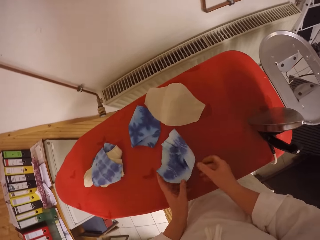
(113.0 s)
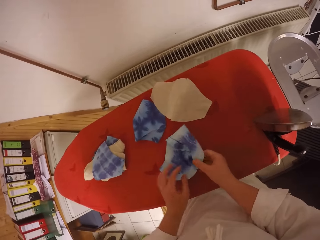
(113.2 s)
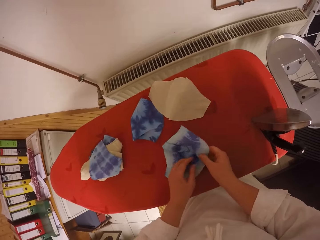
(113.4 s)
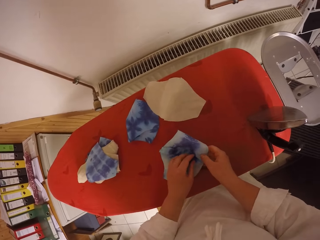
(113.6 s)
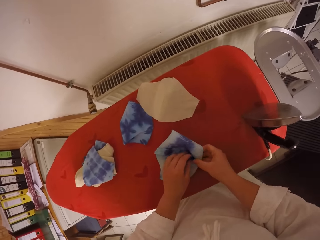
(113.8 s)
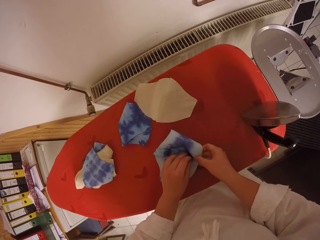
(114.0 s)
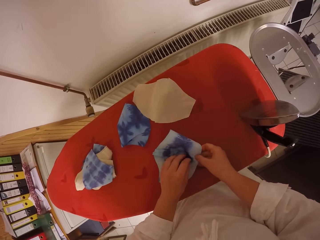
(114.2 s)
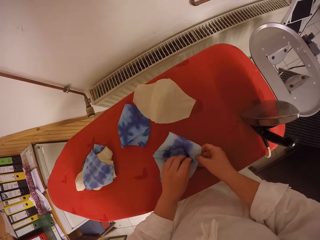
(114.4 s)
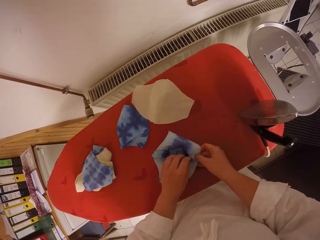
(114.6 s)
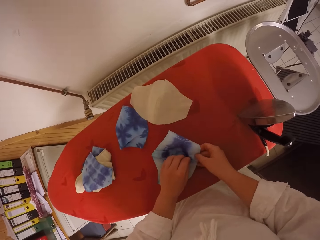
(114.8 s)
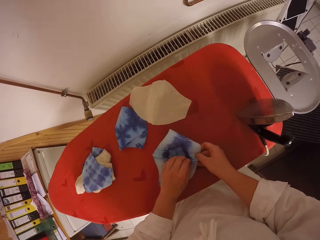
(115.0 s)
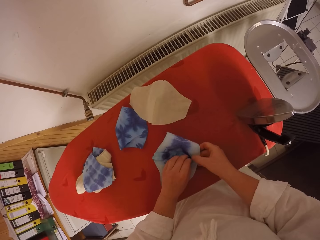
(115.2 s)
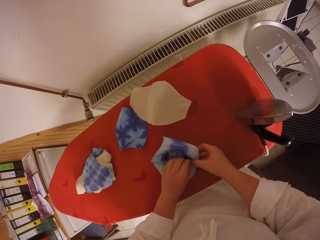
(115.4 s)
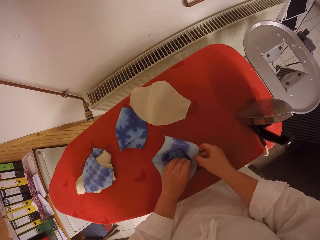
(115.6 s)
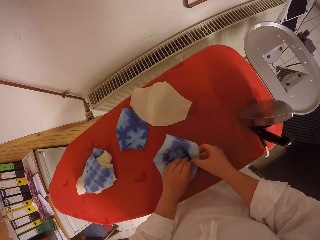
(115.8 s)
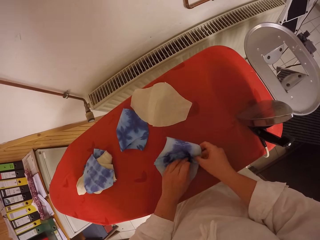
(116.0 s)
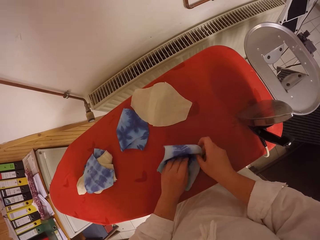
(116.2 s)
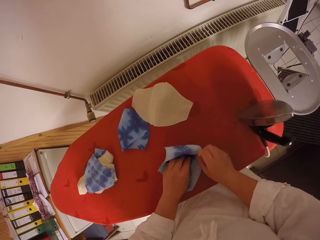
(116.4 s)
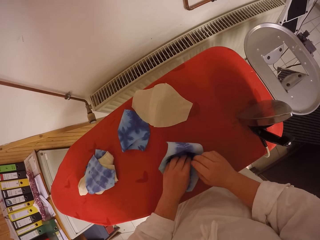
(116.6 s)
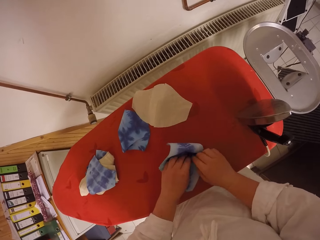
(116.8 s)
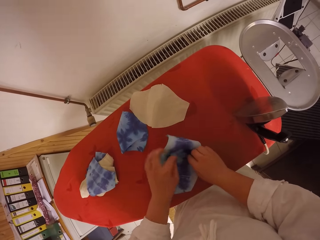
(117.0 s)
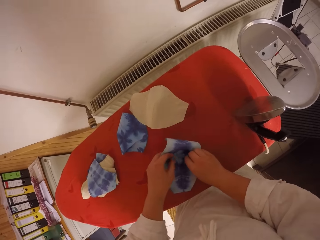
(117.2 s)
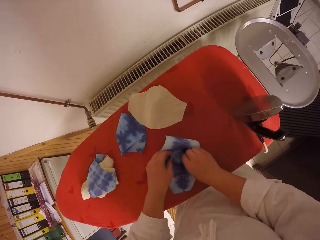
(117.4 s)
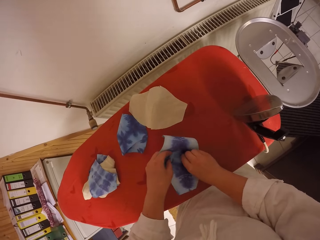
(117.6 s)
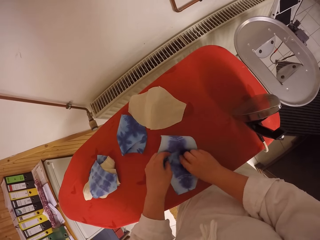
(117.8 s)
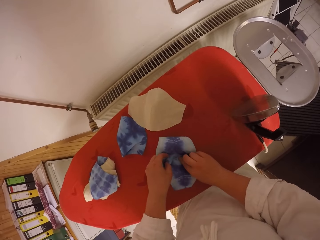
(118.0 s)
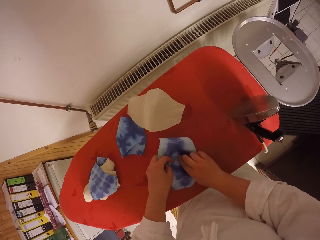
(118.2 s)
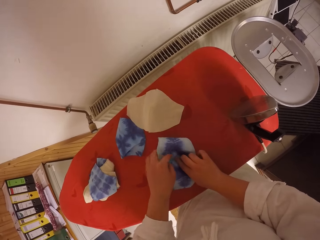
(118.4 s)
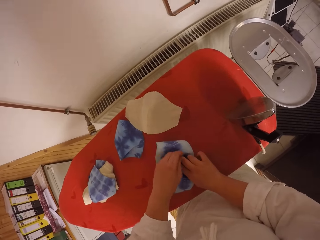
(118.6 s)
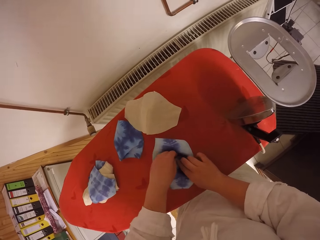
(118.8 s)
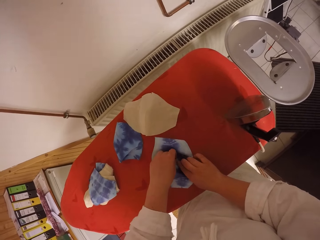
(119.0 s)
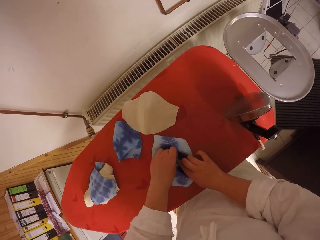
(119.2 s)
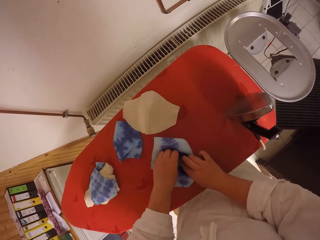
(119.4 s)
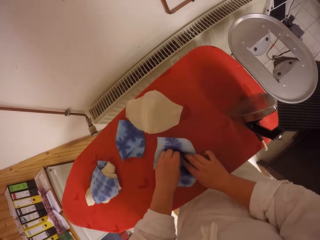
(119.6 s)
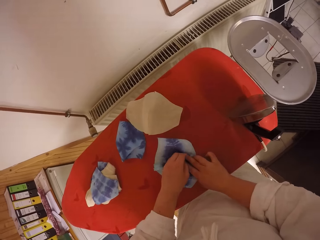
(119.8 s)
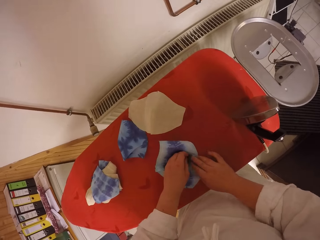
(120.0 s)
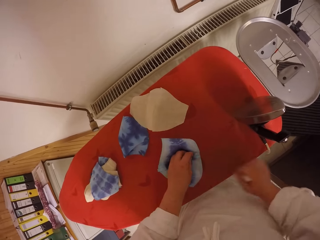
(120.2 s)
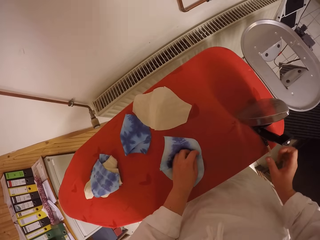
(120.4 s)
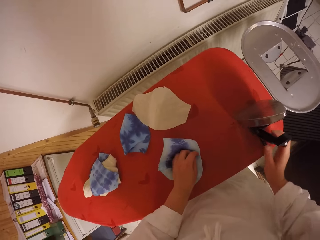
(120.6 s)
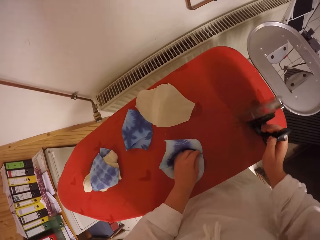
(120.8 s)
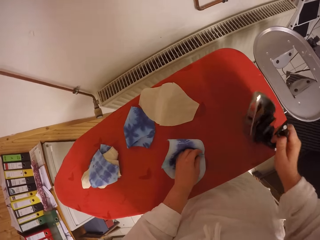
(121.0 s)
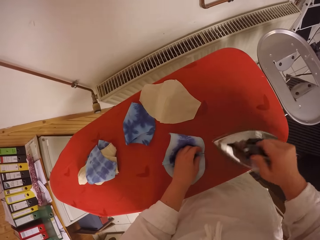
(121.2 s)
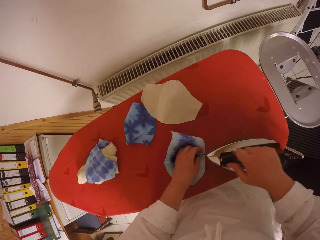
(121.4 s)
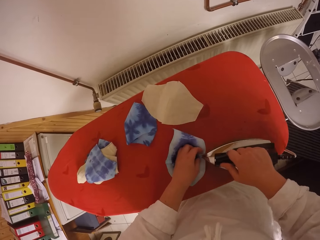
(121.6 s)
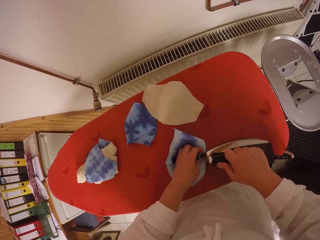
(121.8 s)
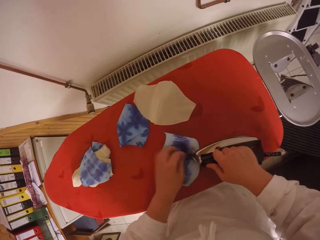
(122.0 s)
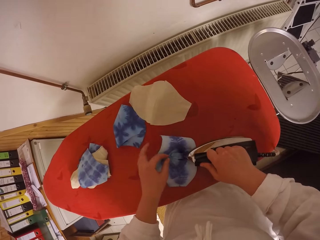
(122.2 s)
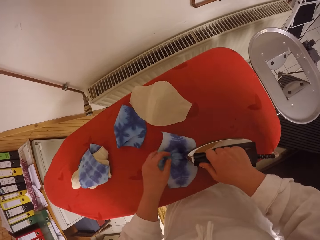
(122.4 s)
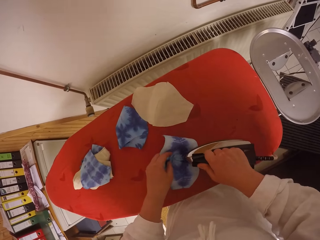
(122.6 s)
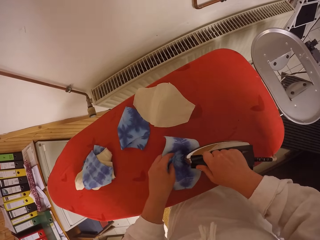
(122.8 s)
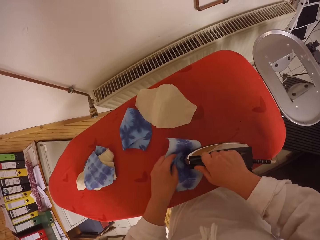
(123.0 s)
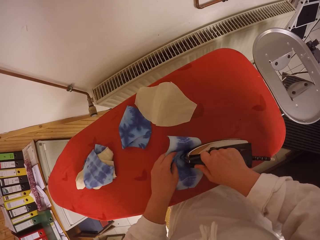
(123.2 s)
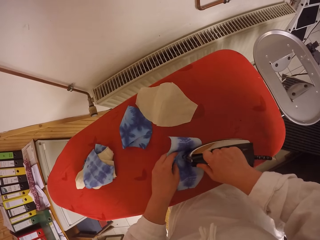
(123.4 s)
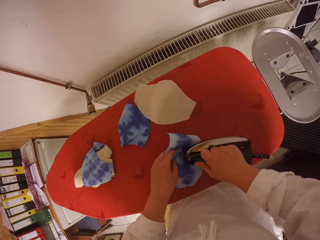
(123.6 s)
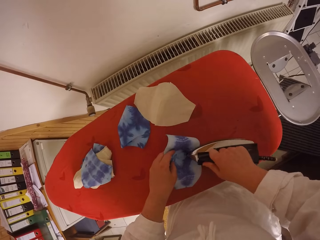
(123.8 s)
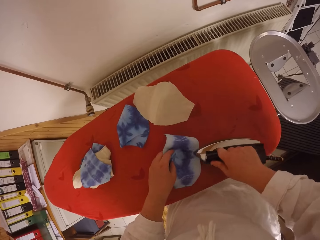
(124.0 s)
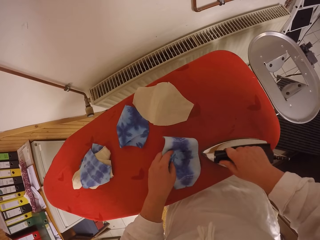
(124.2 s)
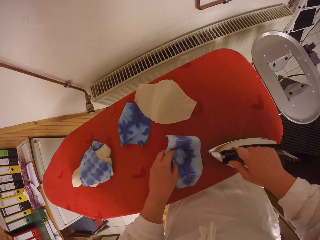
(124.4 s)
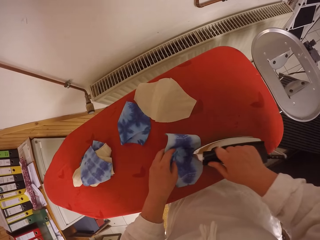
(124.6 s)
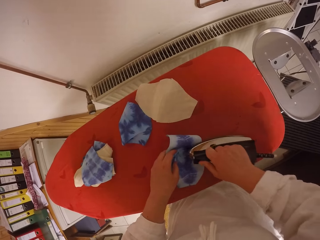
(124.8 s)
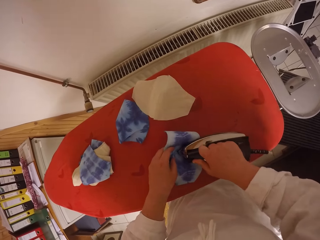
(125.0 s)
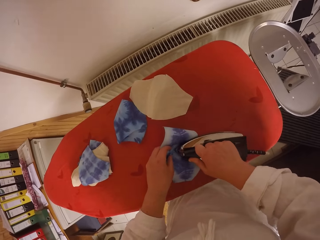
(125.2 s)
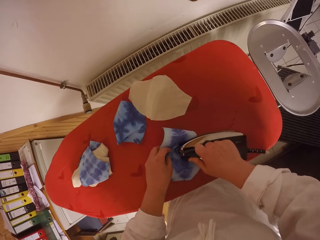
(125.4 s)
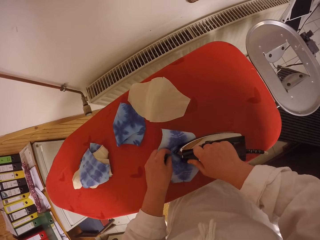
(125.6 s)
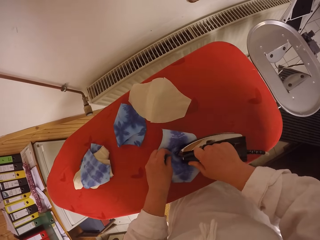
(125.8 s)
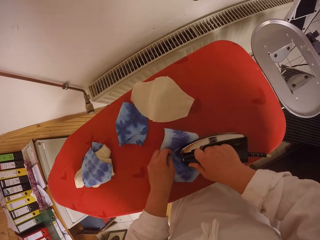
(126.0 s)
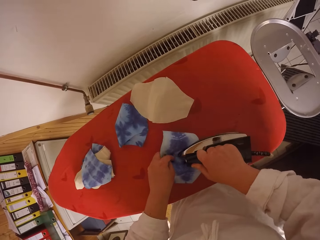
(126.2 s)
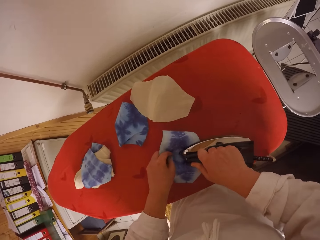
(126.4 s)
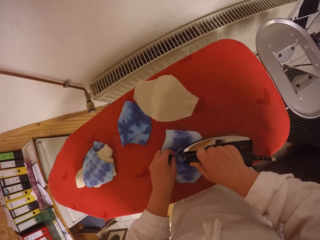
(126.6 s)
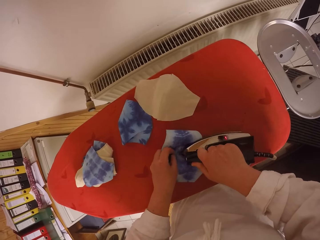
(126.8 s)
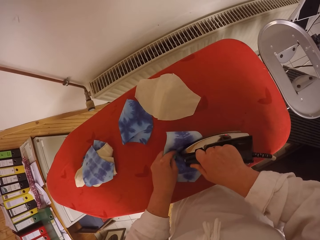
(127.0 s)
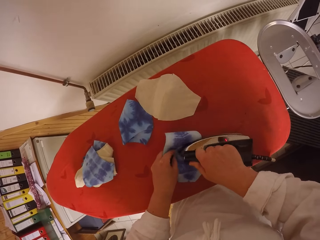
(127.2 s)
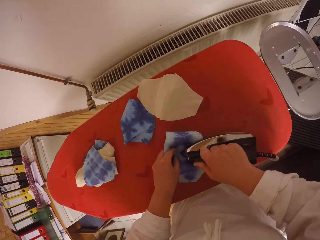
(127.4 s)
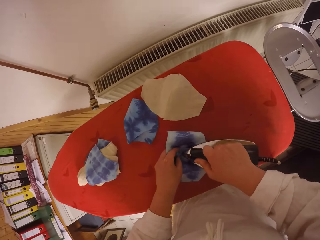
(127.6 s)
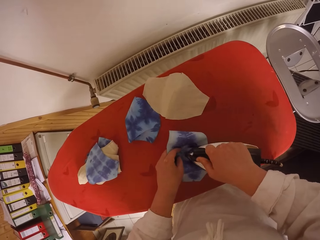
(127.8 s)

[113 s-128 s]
The camera wearer straightens the fabric with both hands. She picks up the electric iron from the ironing table with her right hand. She irons the fabric with the electric iron on her right hand. She adjusts the fabric with her left hand.

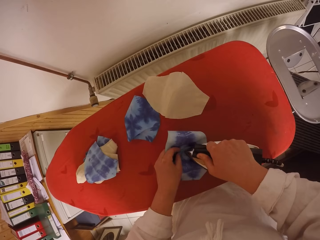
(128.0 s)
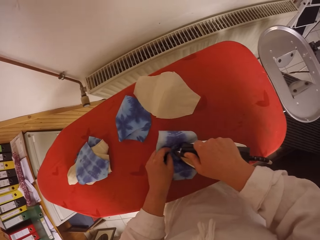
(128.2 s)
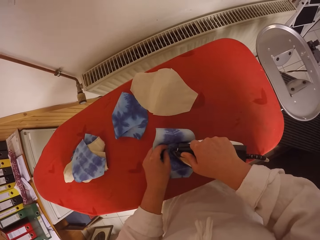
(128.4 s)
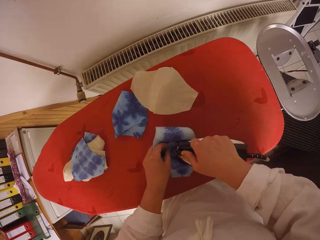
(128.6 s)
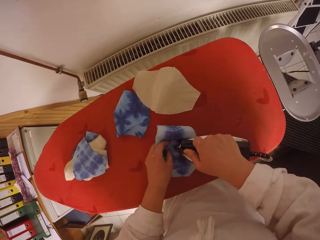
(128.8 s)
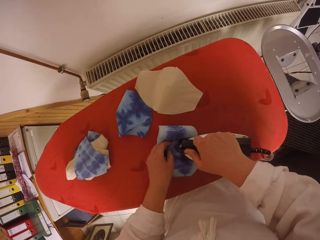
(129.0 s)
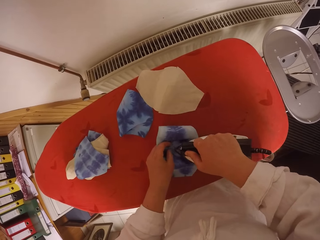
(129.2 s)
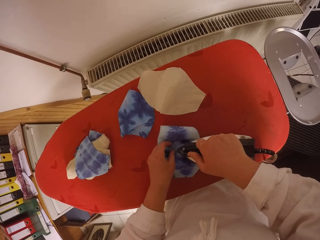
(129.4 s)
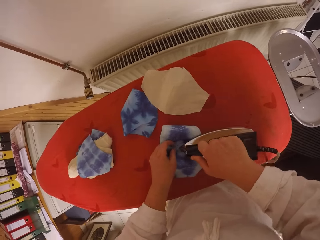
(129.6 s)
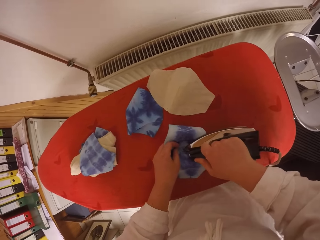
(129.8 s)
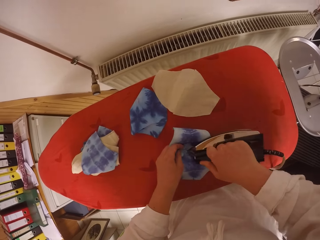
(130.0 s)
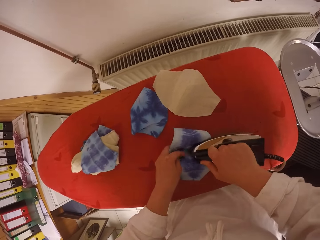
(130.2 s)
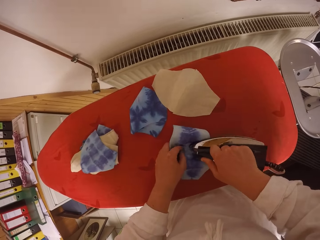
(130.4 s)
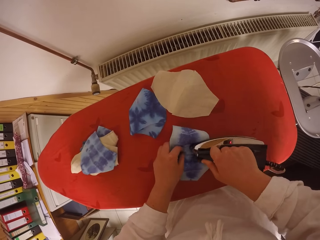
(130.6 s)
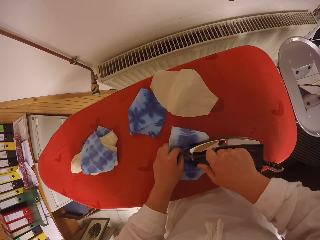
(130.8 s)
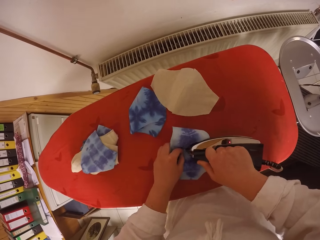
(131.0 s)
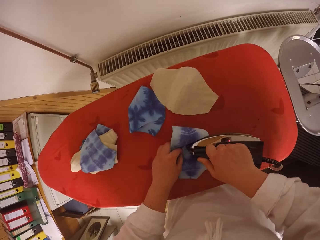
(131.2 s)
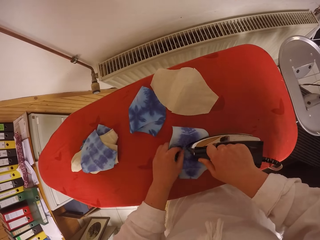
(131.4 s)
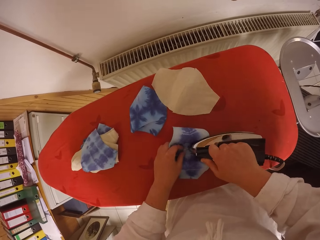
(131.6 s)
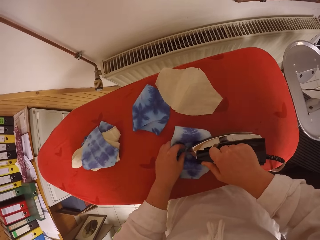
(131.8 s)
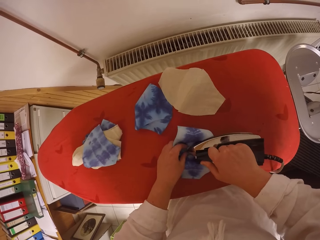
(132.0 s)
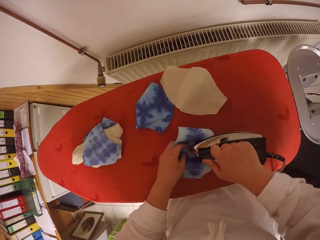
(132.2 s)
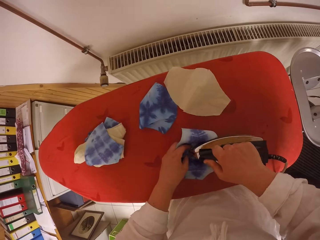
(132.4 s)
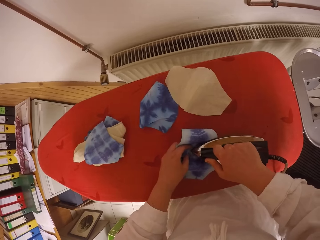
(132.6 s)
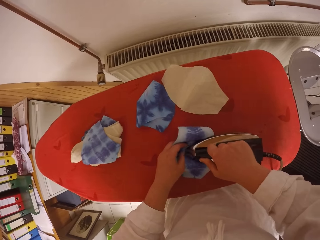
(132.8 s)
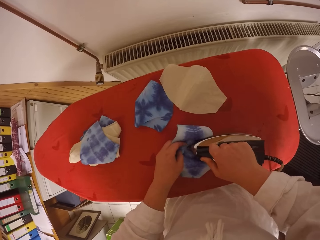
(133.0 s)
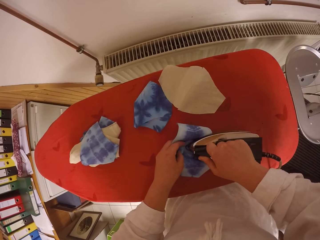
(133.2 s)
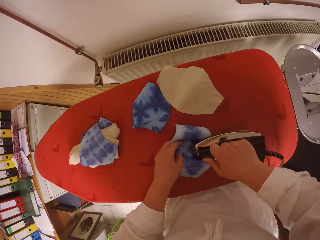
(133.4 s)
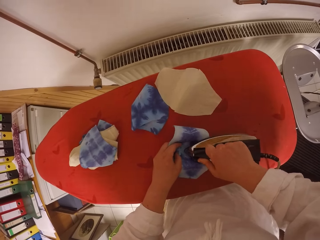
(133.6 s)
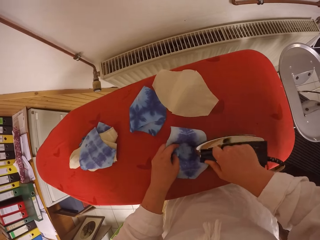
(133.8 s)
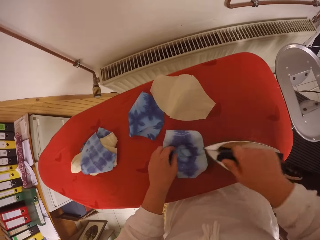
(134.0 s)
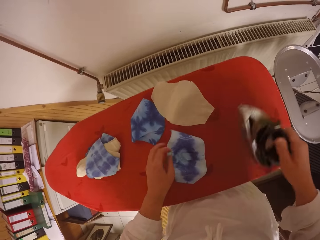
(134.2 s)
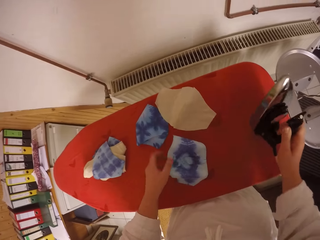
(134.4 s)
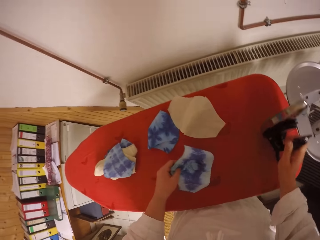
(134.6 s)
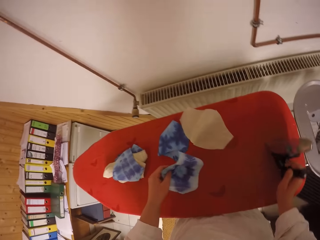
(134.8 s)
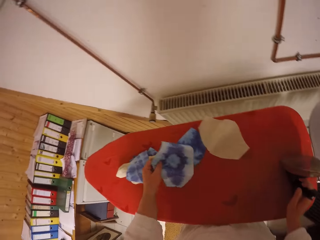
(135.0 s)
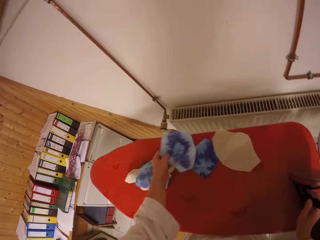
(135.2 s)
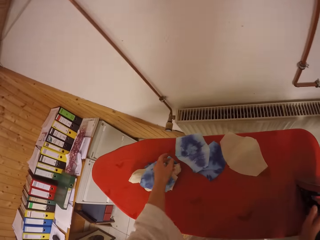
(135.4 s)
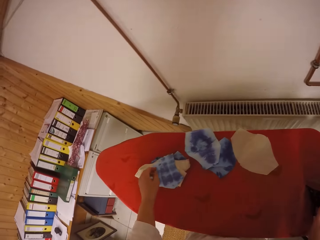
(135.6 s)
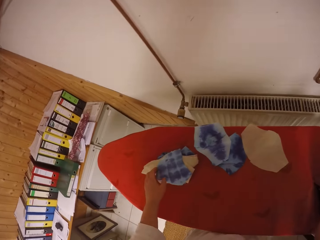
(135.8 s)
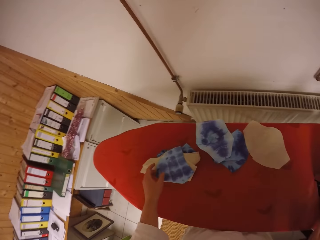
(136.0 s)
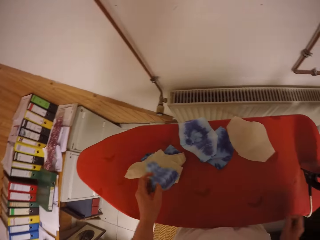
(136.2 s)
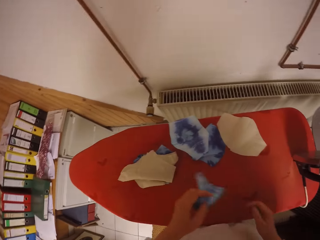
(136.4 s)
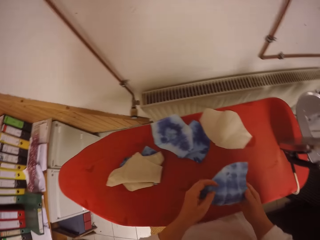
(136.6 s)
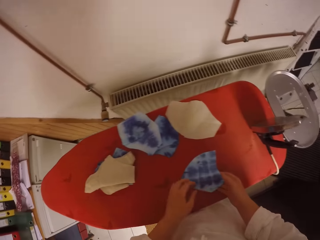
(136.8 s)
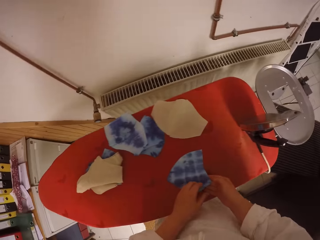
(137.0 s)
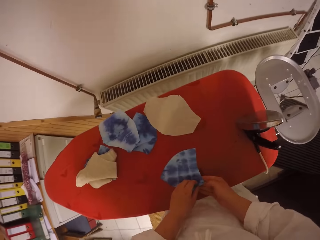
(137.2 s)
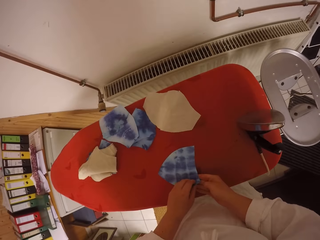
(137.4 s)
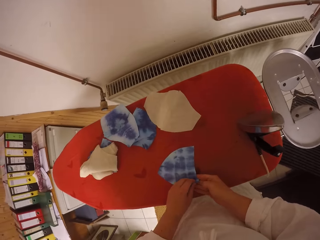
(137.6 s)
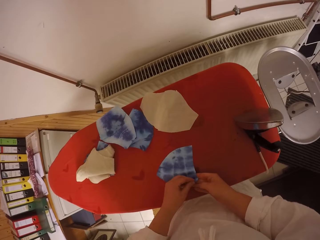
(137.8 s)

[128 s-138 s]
The camera wearer drops the electric iron from the ironing table with her right hand. She drops the fabric on the ironing table with her left hand. She picks up the fabric from the ironing table with her left hand. She holds the fabric with both hands and opens the fabric with both hands.
